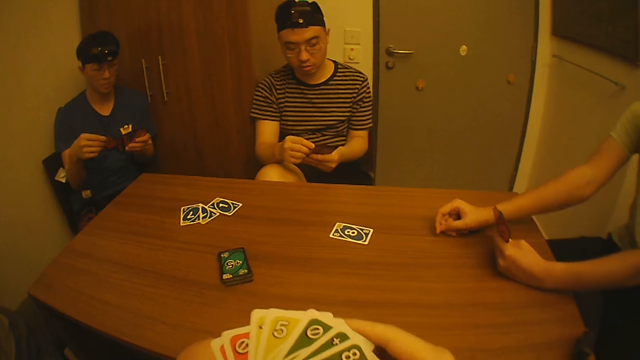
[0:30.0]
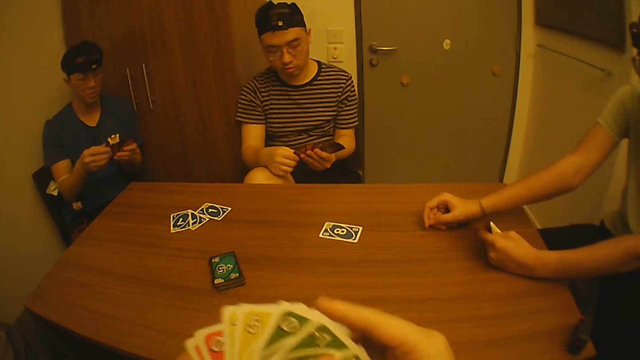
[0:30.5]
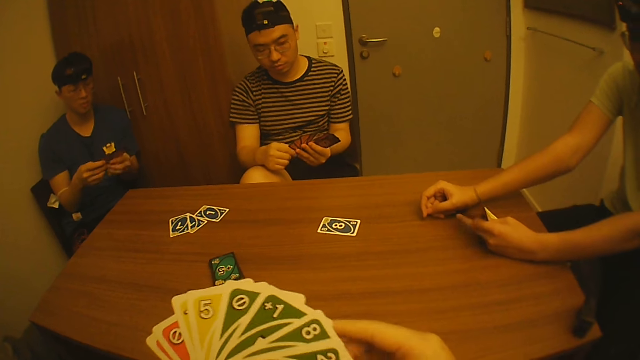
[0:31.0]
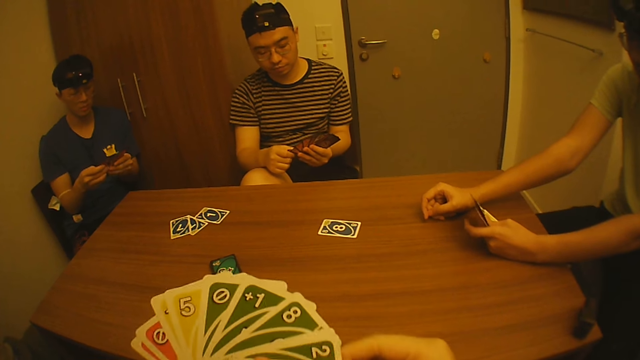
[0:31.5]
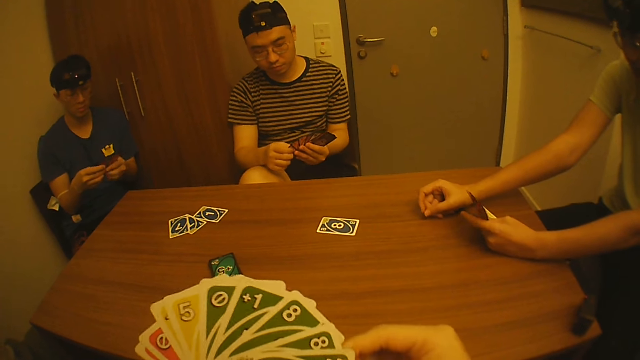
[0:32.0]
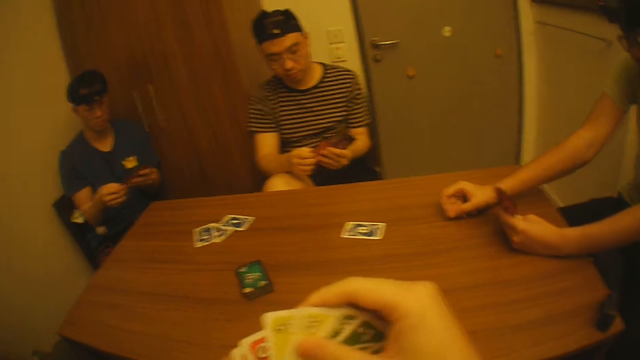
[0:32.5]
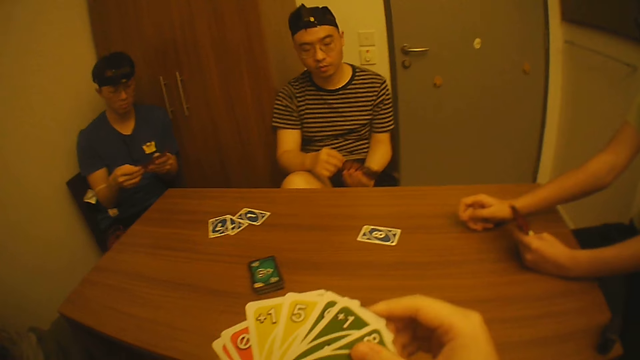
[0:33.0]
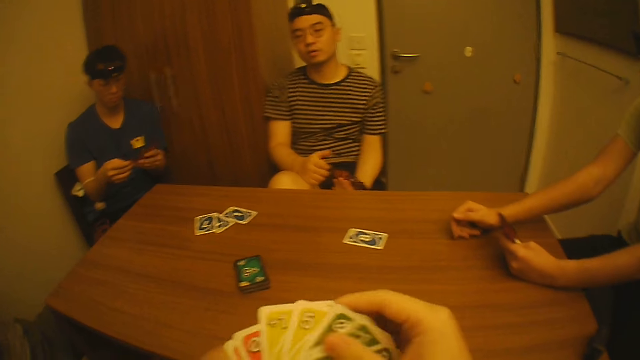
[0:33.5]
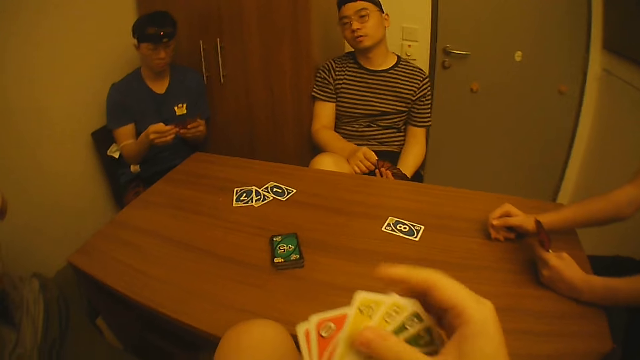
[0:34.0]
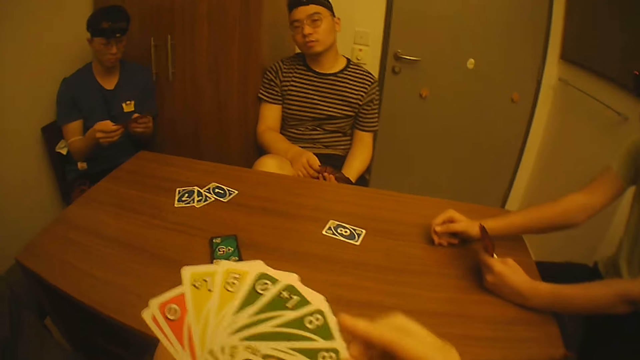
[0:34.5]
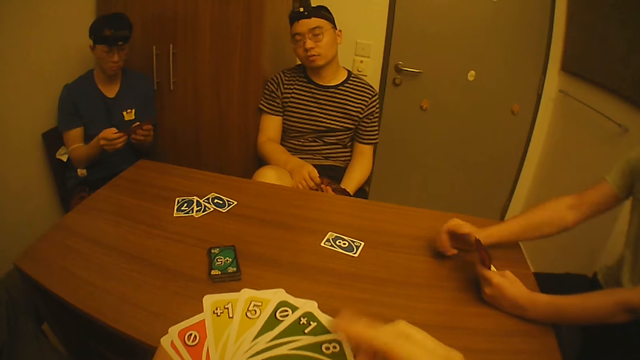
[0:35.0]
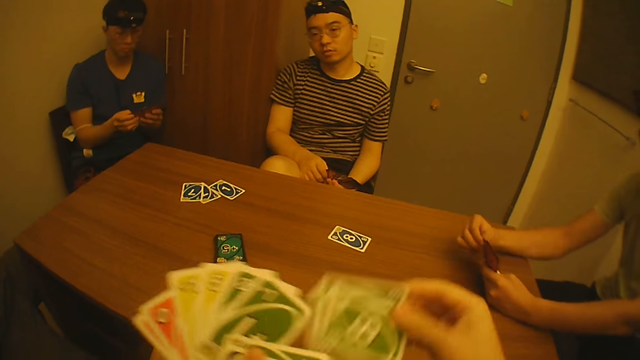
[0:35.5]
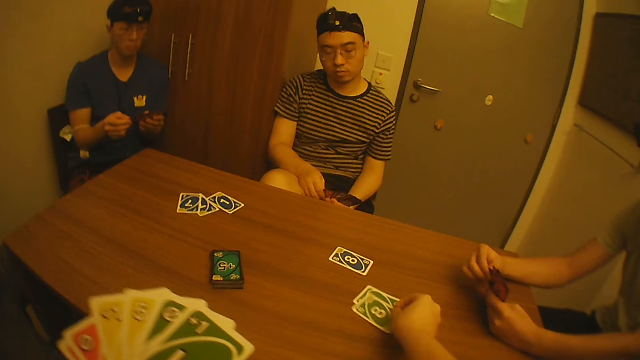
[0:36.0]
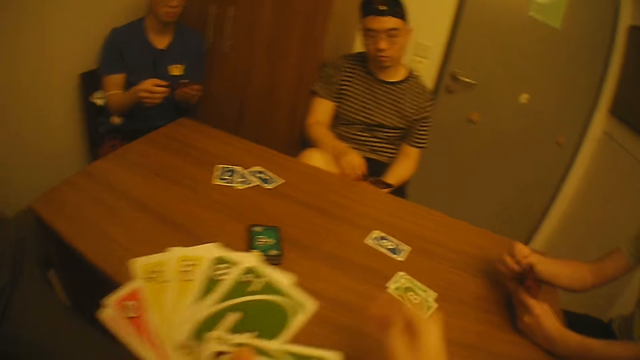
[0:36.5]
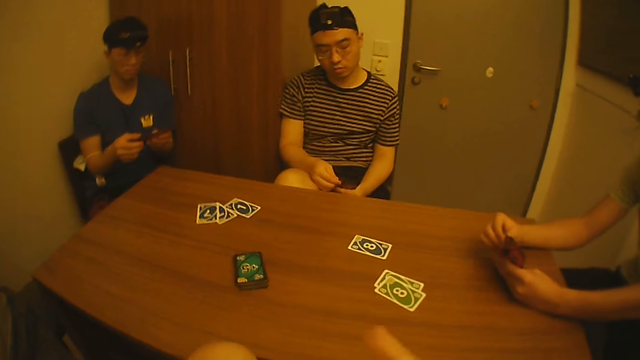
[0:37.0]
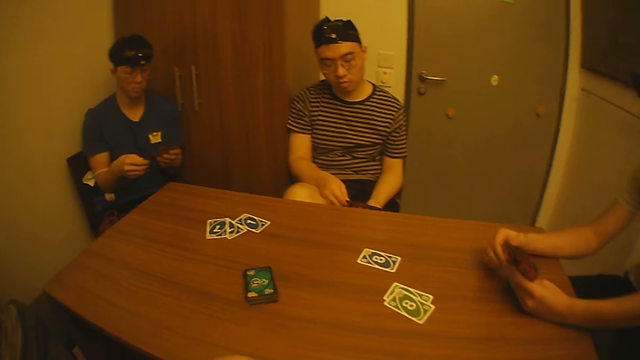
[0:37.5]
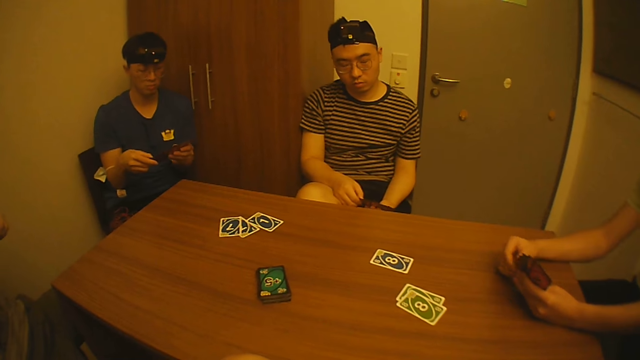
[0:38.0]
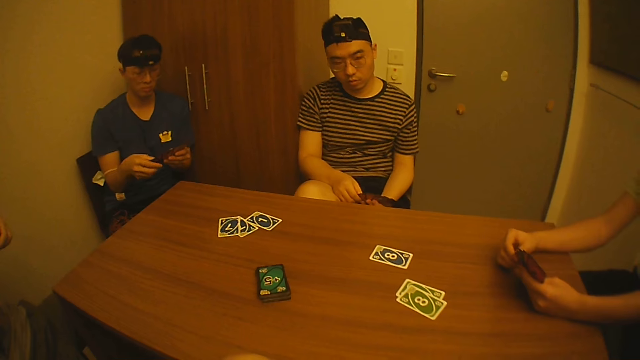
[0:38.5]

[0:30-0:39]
The camera wearer shuffles the play cards. He interacts with the men. He takes the play card. A man arranges the cards in his hands. The camera wearer drops two cards on the table with his right hand.

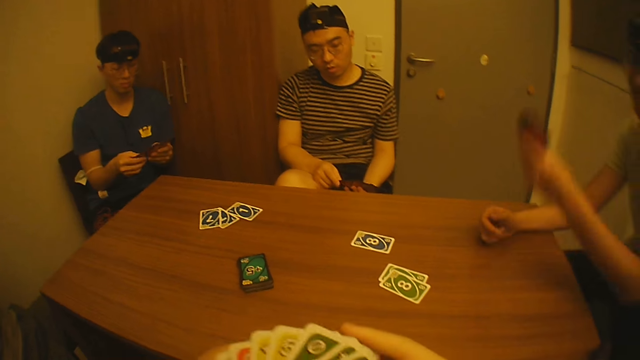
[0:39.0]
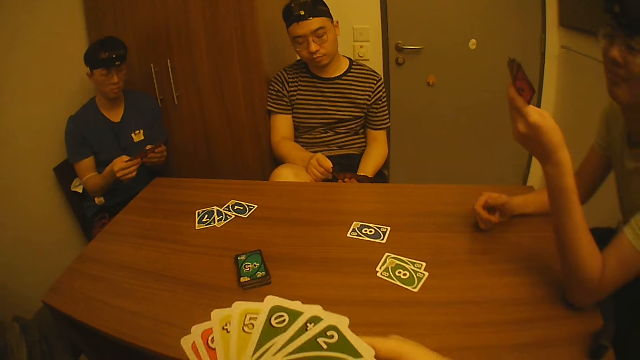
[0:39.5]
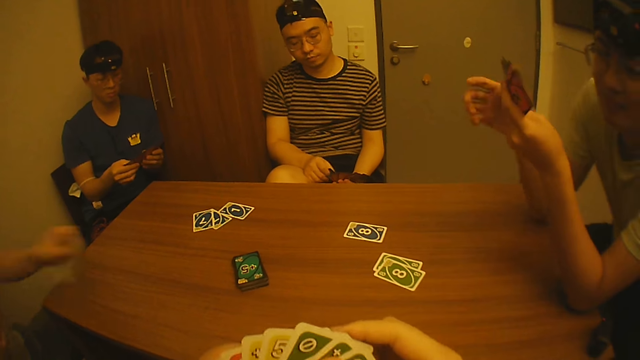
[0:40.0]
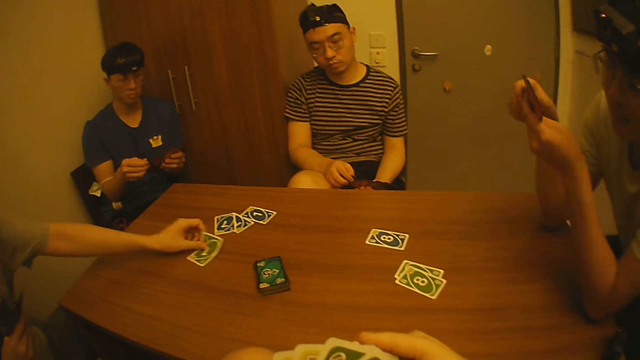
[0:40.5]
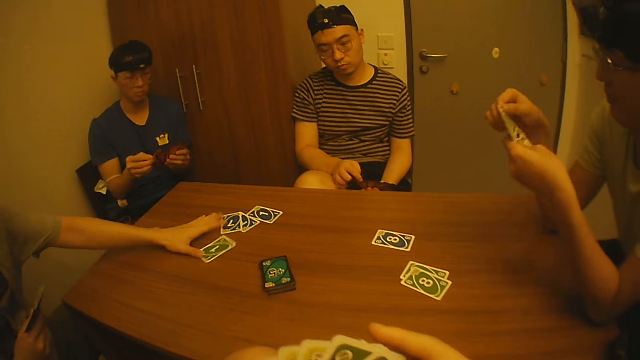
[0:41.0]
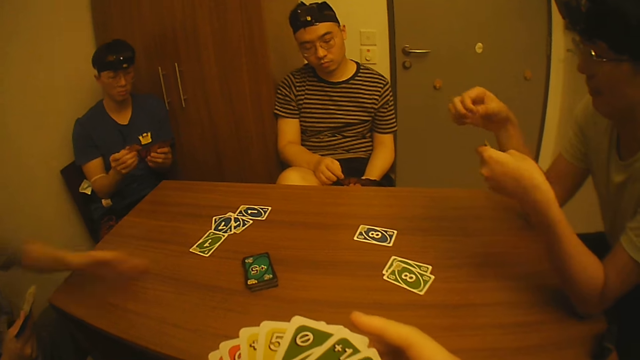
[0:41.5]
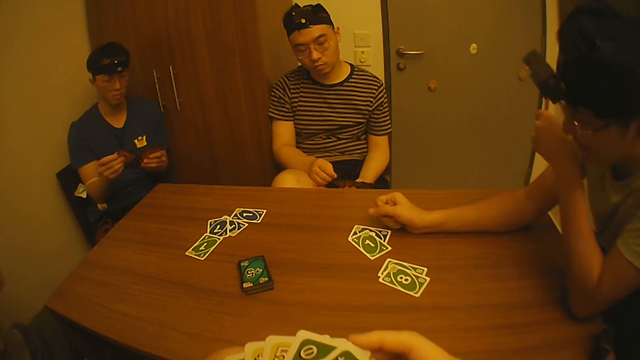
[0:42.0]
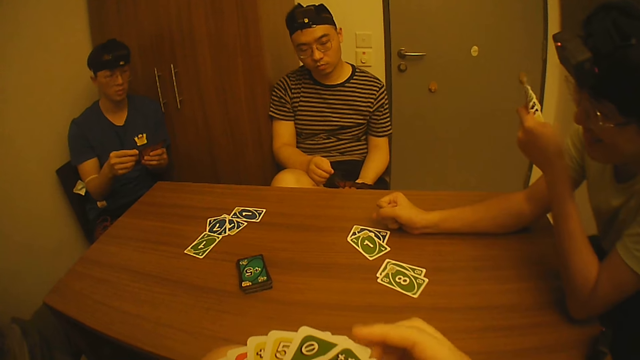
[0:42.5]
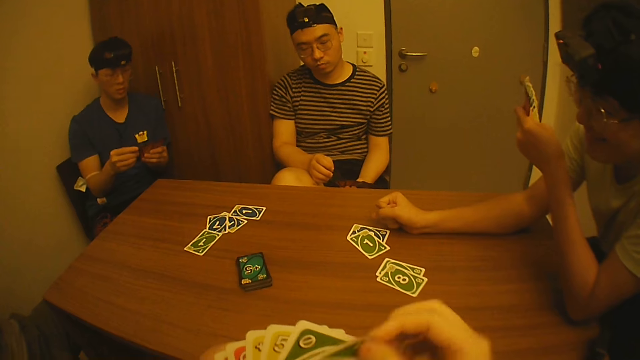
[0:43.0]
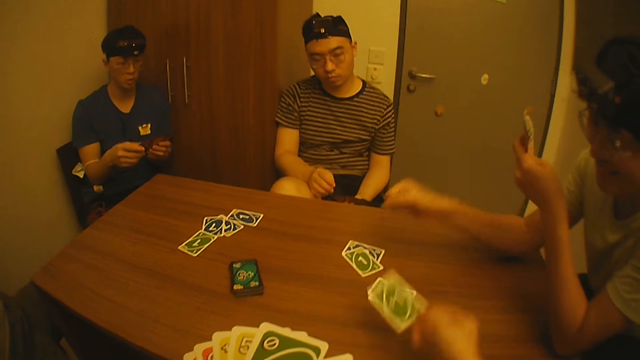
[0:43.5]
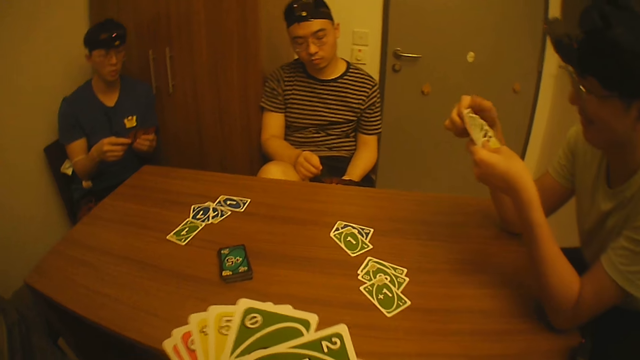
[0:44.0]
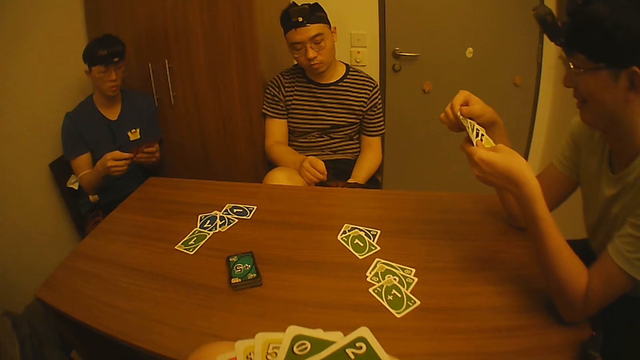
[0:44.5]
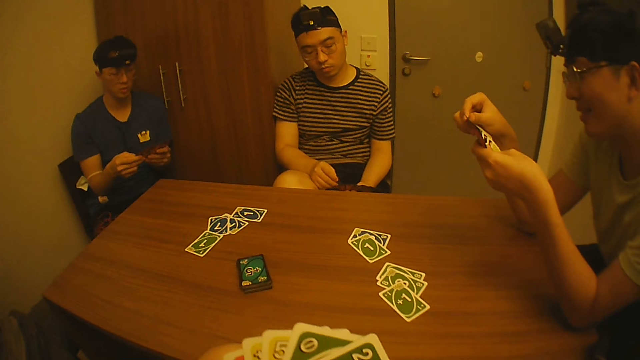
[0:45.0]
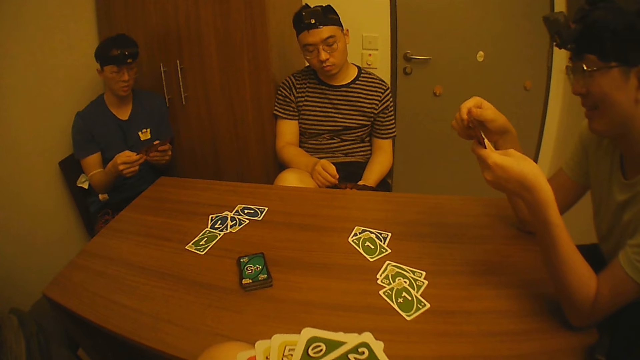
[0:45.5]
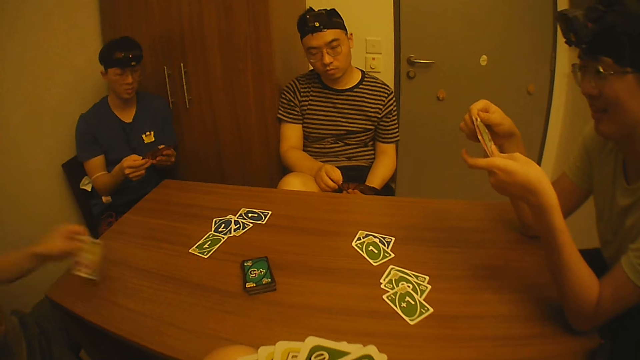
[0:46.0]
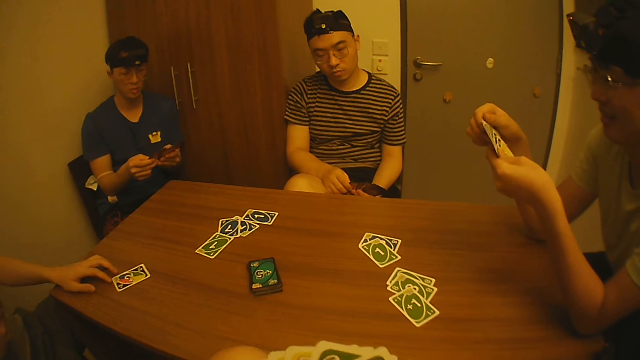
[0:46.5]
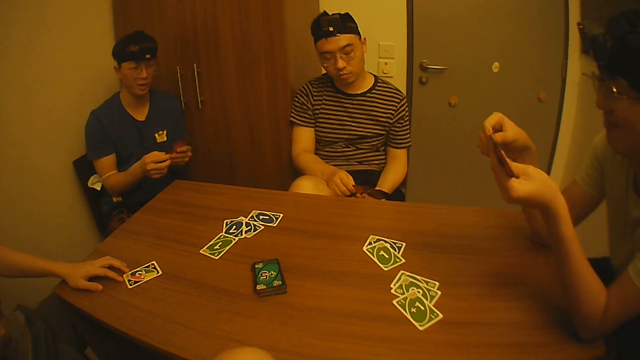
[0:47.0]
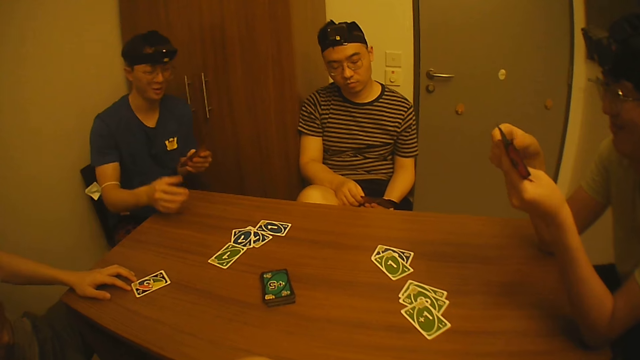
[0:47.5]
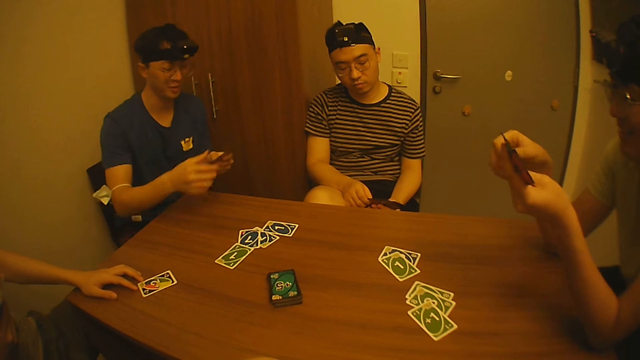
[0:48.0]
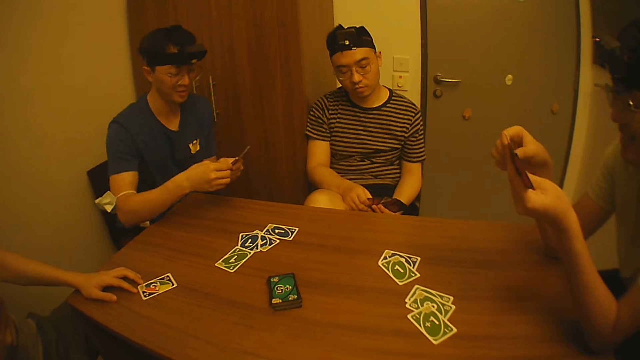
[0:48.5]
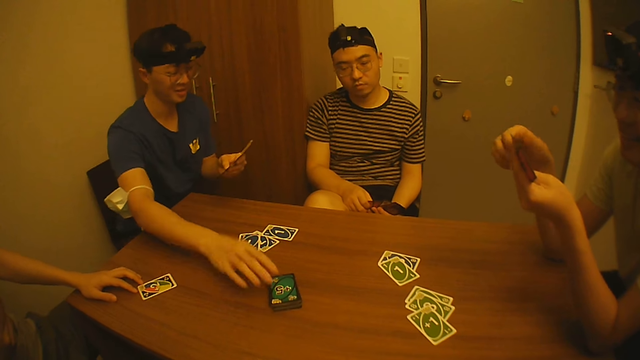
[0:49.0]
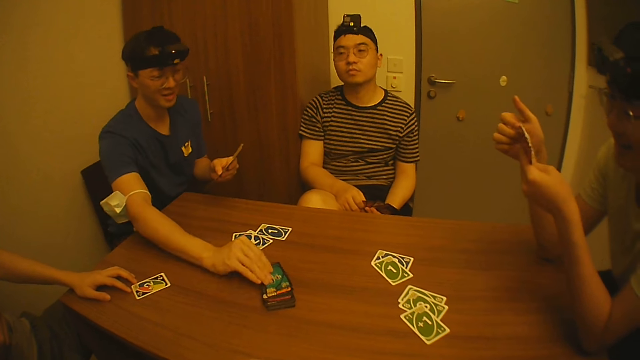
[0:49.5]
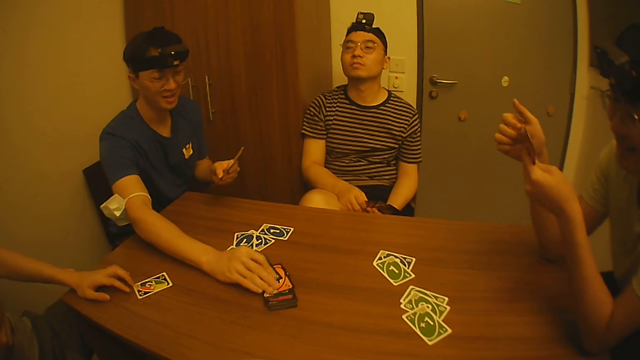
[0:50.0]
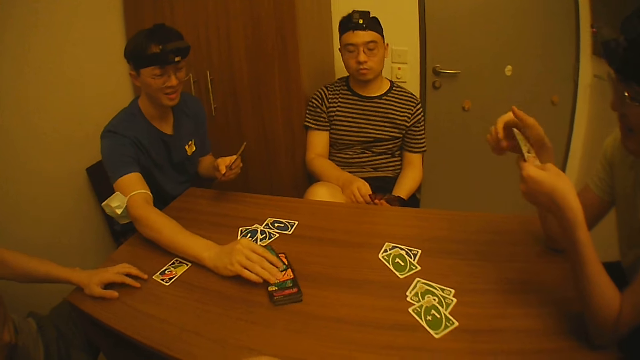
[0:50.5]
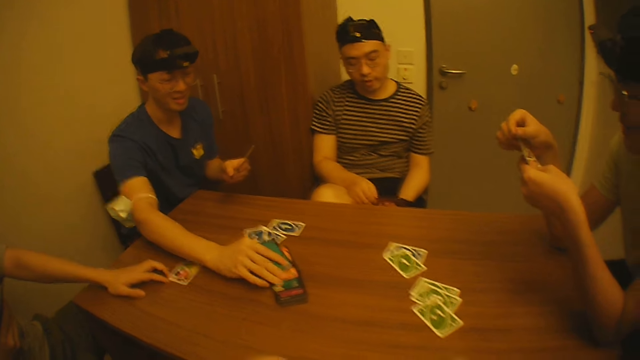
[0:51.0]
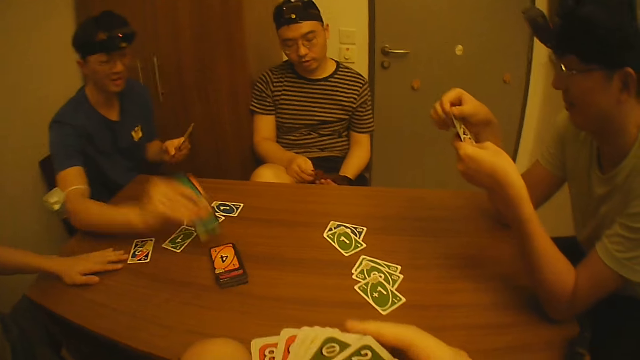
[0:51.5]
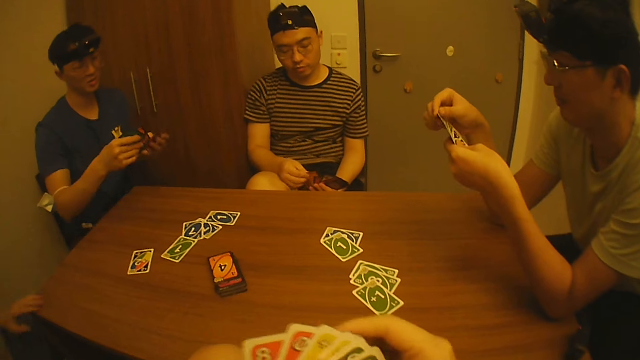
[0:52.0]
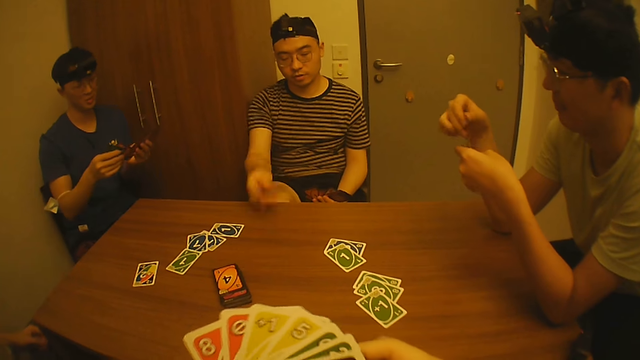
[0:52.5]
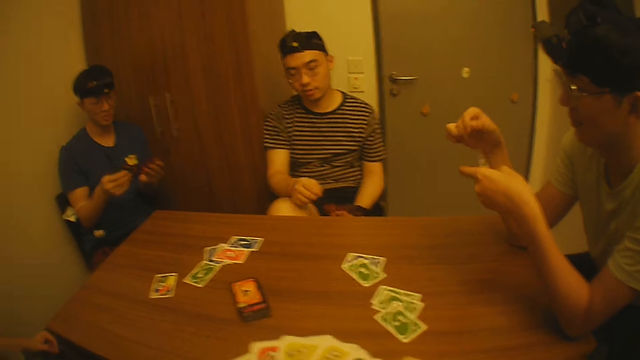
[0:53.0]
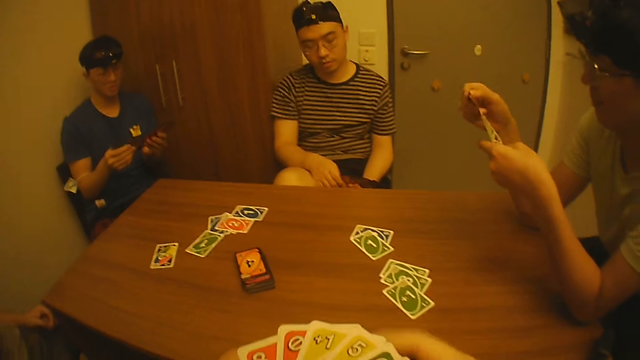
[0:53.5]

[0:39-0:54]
A man moves up his hand. Another man drops a card on the table with his left hand. The first man drops a card on the table with his right hand. The camera wearer drops a card on the table with his right hand. The second man interacts with the camera wearer and the other men. The first man arranges the cards in his hands. The camera wearer shuffles the play cards. The second man drops a card on the table with his left hand. A third man touches the play card and picks up three cards from a pack of cards on the table with his right hand. The second man moves the card on the table with his left hand. The camera wearer arranges the cards in his hands. A fourth man throws a card on the table with his right hand.
